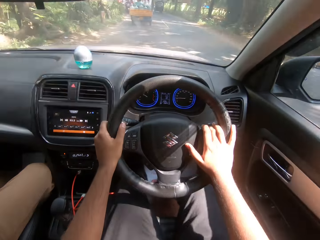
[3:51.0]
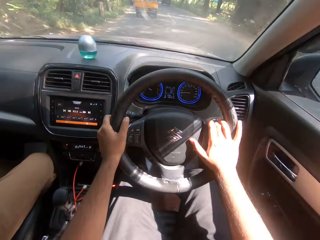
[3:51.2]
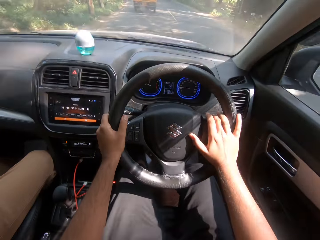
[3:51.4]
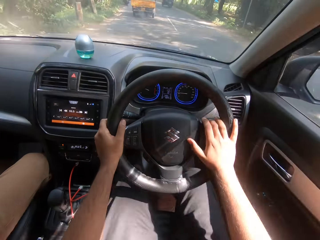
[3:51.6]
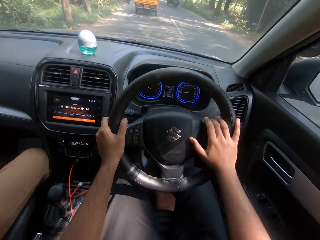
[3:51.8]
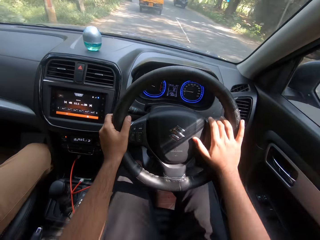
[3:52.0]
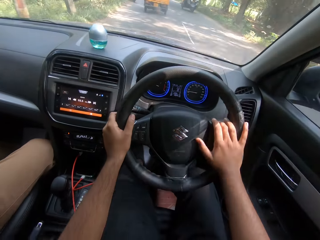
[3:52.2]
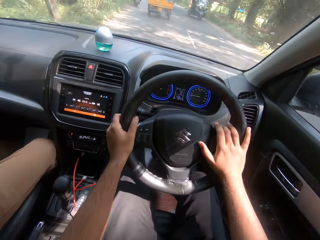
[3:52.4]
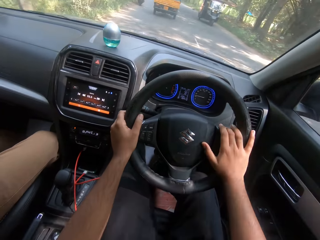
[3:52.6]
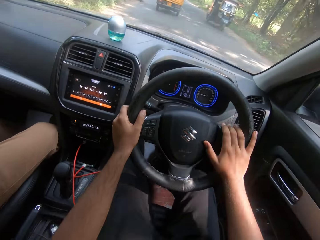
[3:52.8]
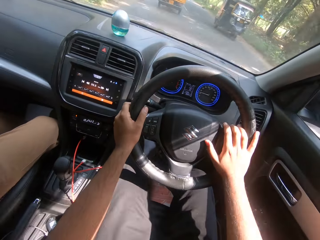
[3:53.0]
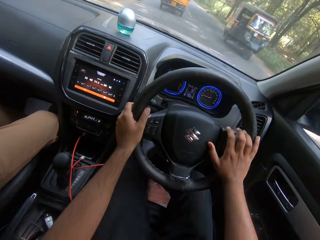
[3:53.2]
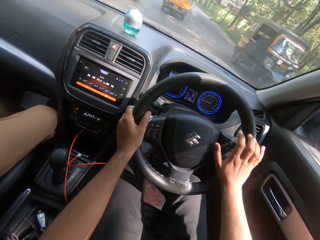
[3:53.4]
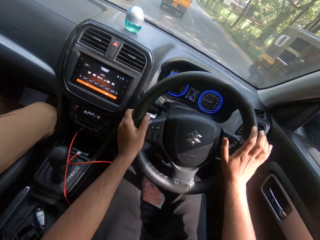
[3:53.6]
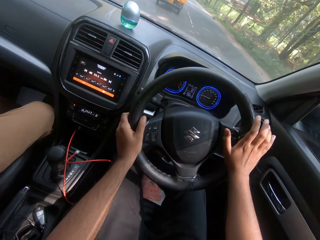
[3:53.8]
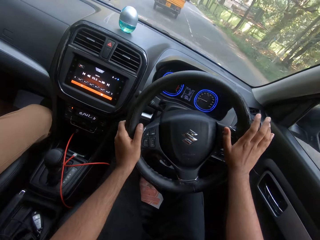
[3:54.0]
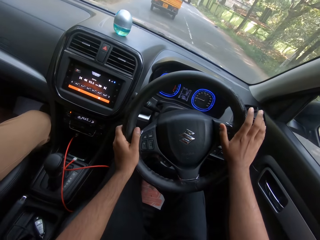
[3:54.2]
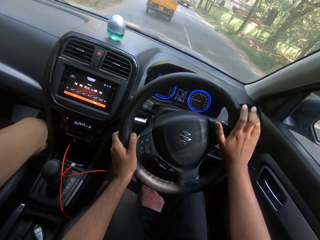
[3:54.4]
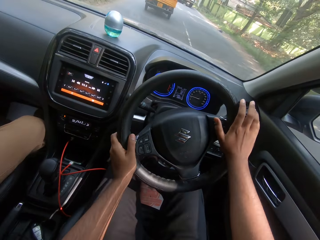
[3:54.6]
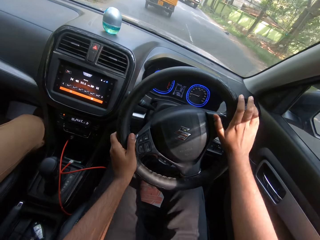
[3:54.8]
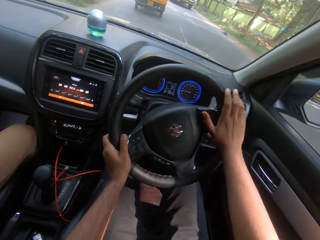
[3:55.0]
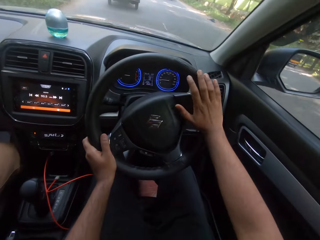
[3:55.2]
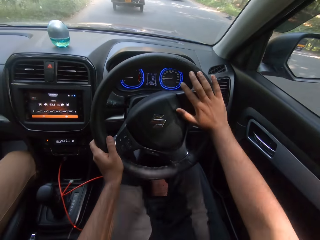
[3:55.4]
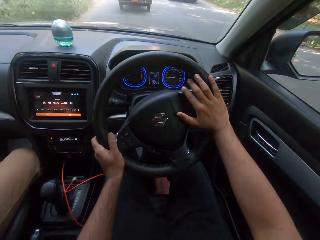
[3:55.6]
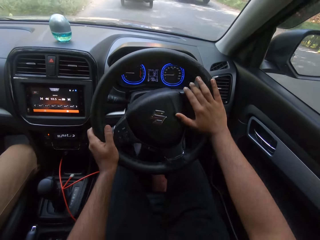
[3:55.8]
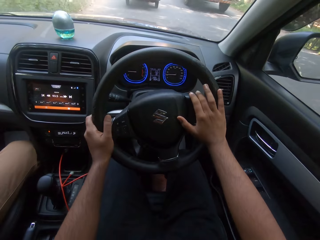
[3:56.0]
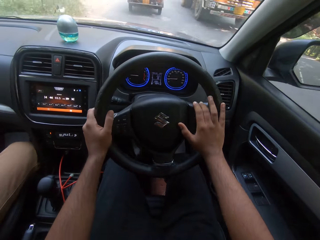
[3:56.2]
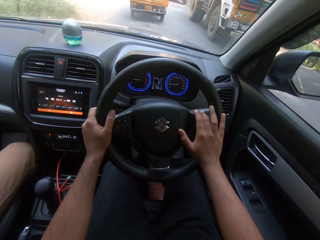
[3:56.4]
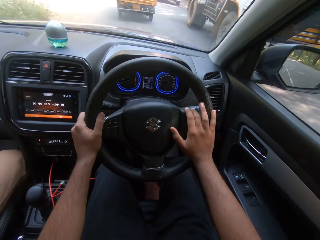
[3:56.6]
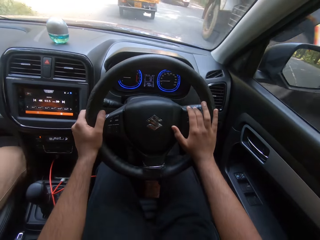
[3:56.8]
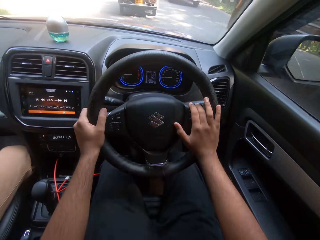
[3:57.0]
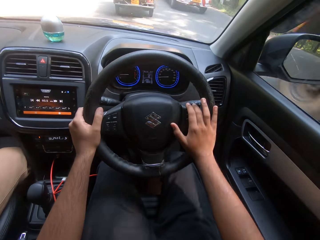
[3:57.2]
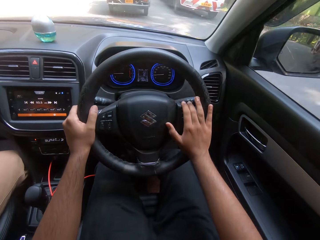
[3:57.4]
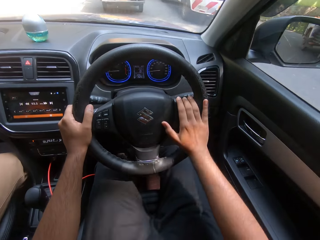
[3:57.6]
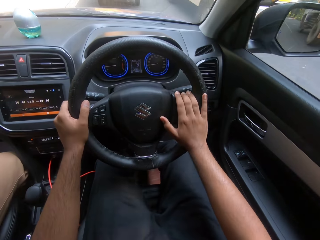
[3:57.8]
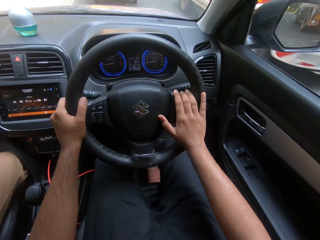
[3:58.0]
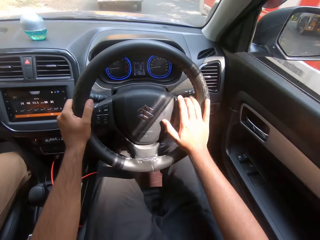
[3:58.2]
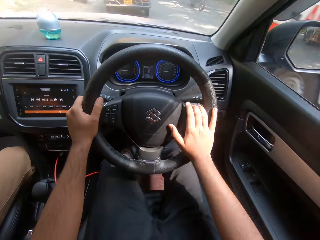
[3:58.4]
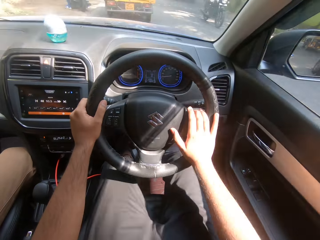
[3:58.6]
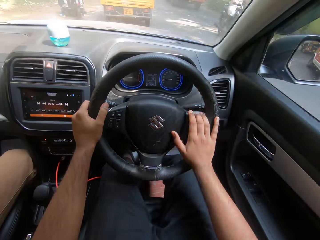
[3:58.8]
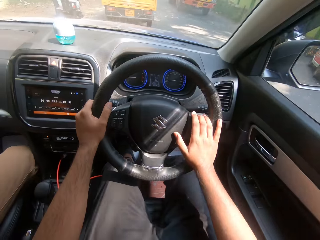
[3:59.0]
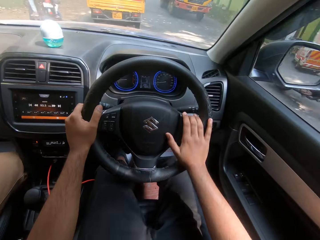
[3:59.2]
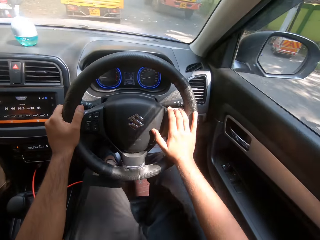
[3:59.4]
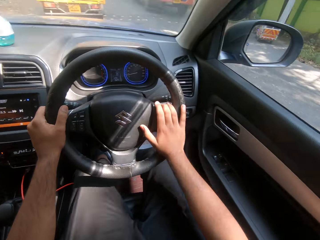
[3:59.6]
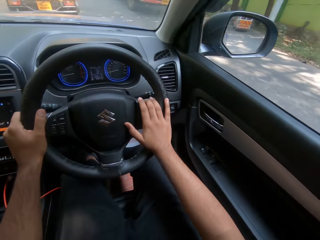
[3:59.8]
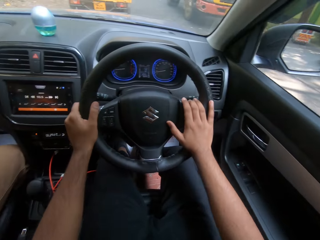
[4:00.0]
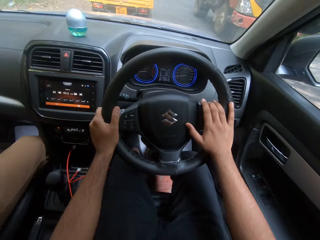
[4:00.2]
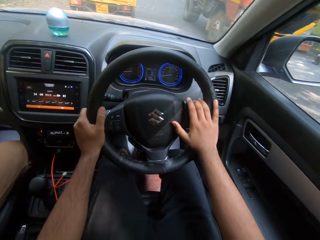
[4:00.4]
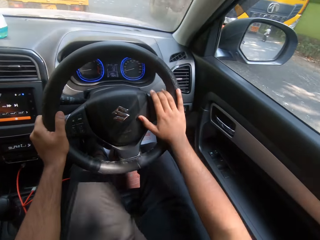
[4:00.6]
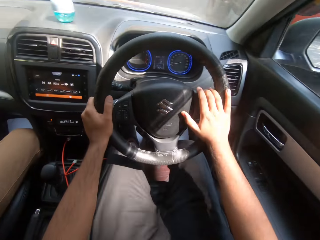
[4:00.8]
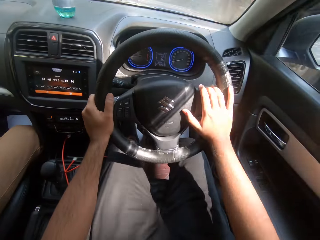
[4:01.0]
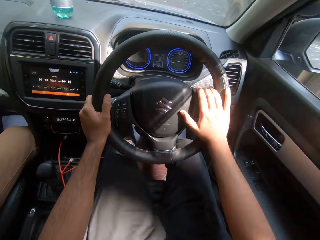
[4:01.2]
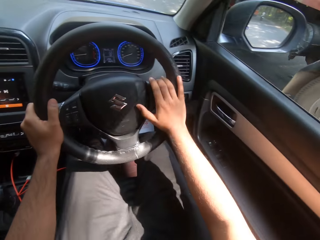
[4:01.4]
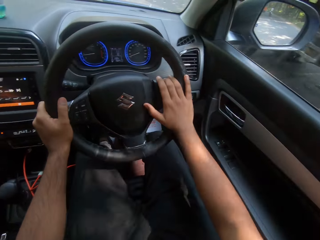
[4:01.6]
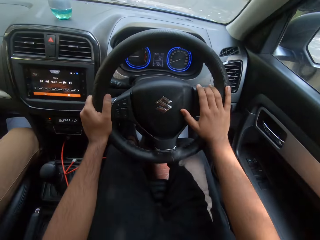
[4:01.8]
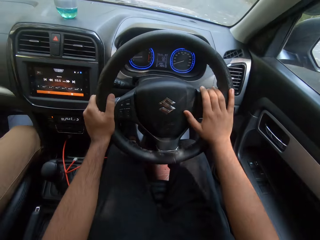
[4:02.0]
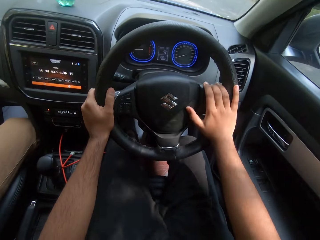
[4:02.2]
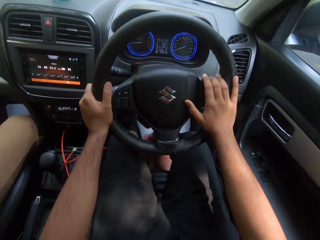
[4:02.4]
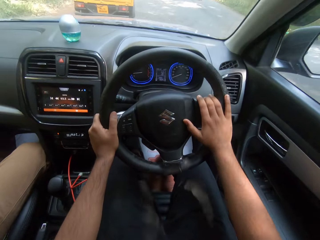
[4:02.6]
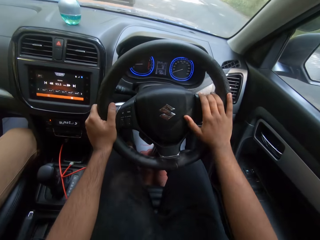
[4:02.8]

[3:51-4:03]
A tricycle drives past the camera wearer. A truck drives past them. A truck drives past them again. A motorcycle drives past them. A truck drives past them.

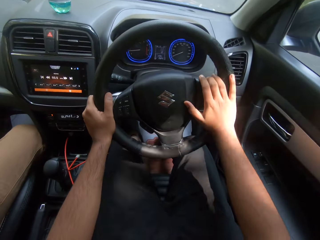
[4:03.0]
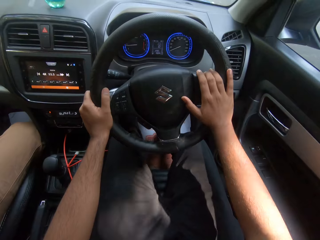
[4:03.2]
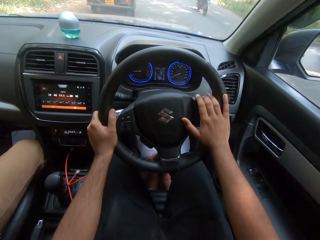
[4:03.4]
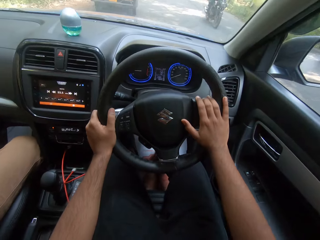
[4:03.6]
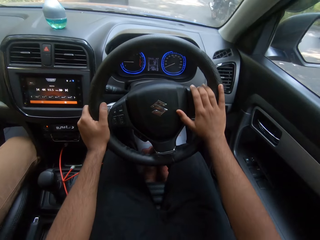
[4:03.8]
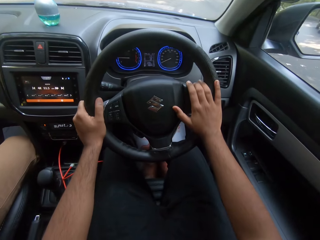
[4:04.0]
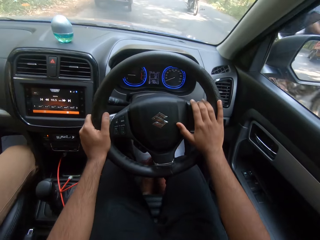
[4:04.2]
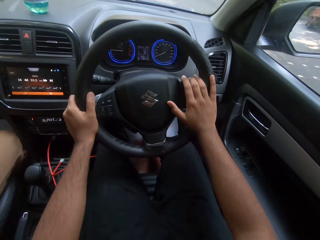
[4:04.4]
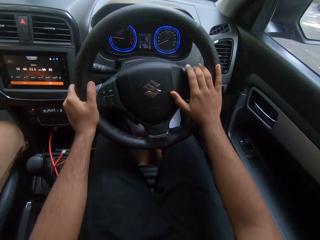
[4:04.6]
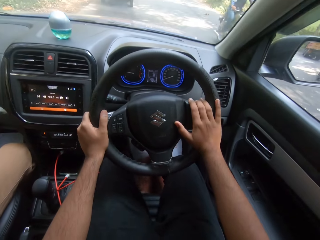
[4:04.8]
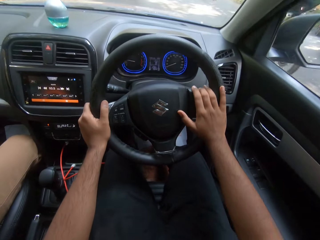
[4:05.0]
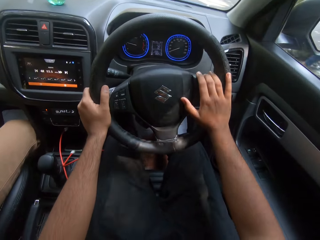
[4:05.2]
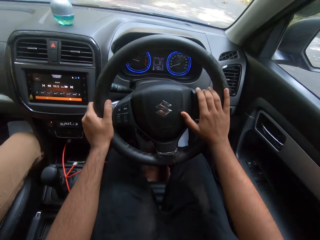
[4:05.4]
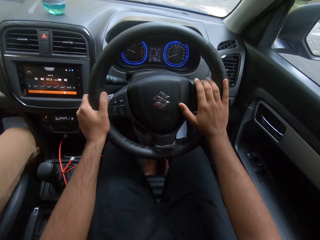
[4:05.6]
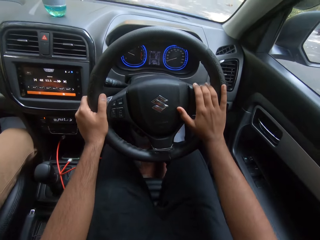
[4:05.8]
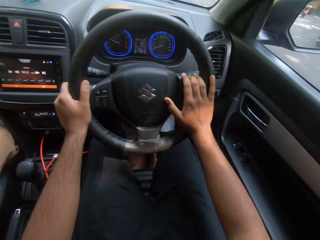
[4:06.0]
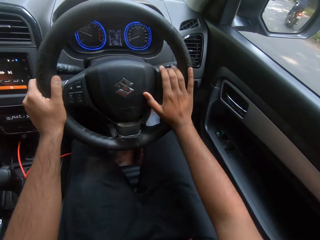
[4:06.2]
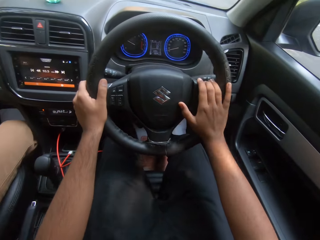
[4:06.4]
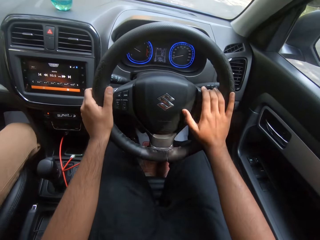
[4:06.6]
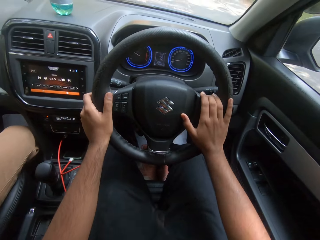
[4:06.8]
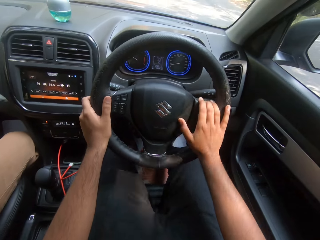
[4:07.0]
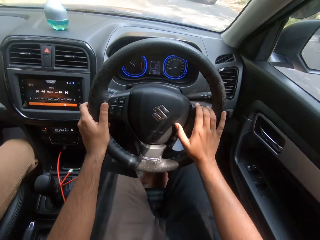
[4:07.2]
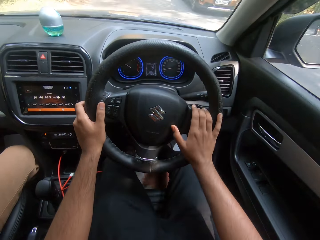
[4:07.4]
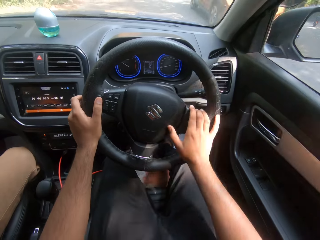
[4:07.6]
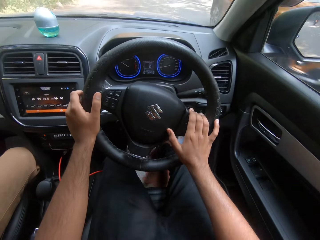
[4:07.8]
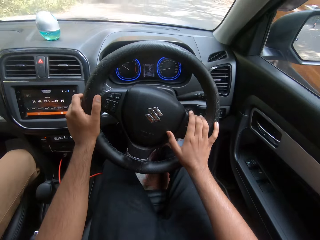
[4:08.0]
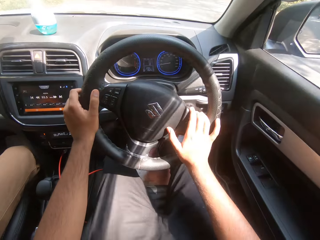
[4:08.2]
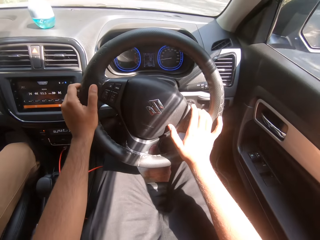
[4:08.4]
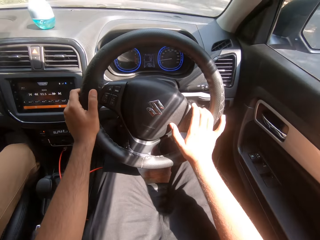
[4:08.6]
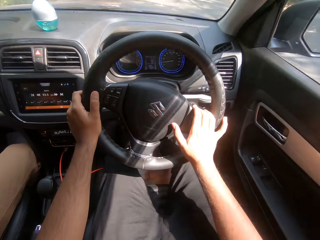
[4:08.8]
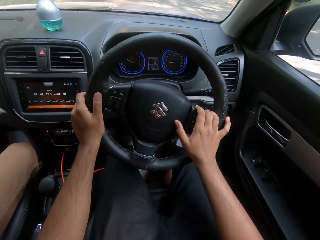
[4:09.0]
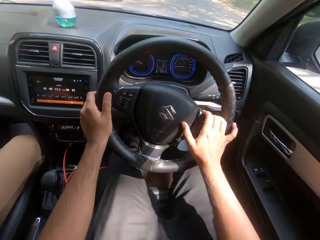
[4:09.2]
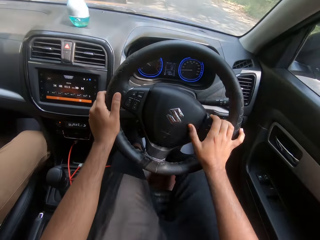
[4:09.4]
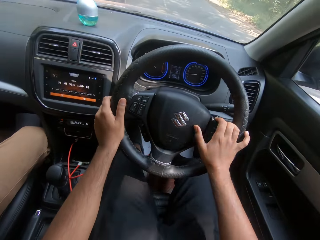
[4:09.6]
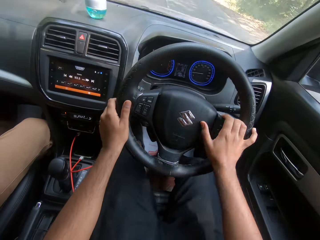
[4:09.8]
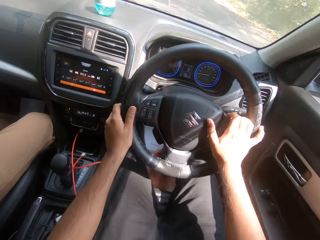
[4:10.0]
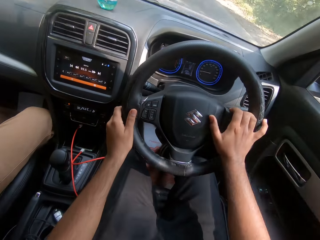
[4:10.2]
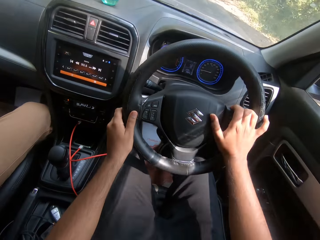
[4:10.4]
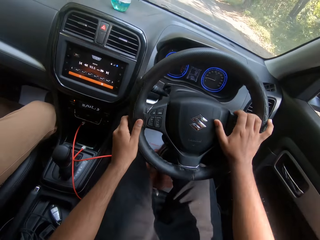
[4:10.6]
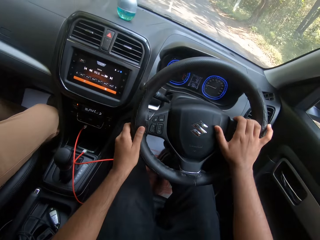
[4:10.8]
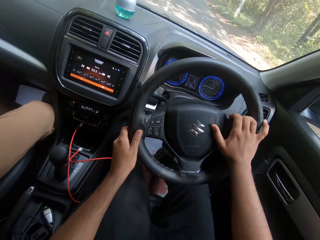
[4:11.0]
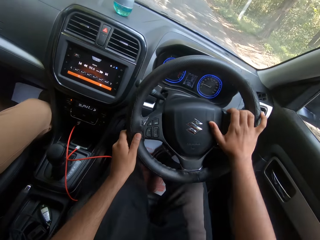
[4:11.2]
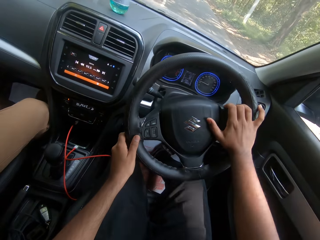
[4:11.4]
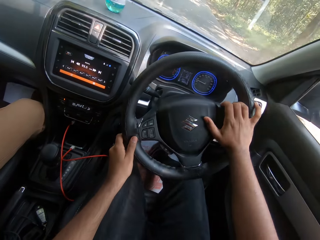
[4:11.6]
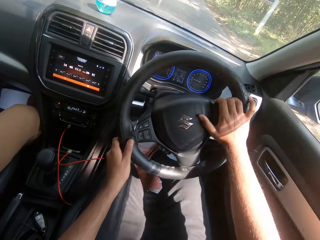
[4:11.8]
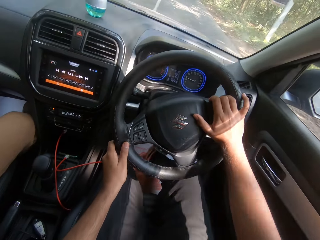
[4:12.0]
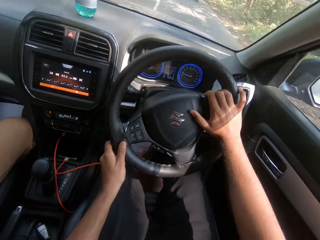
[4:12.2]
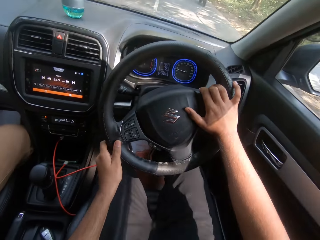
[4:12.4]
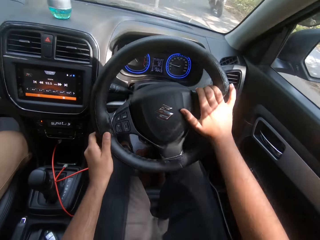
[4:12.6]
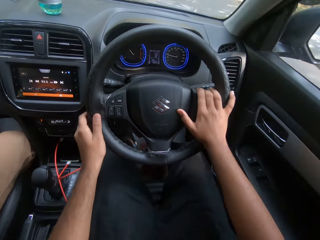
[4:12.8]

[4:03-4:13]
A motorcycle drives past the camera wearer. A motorcycle drives past them again. A car drives past them.
